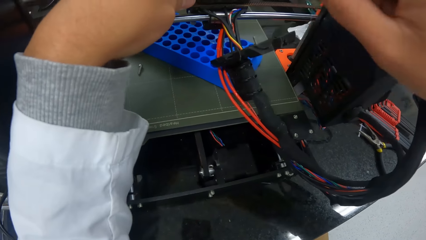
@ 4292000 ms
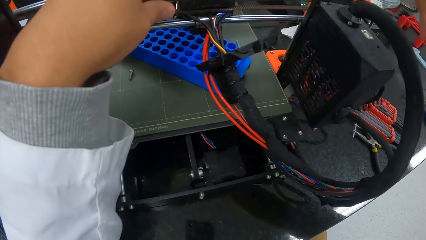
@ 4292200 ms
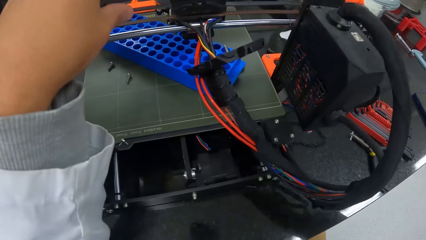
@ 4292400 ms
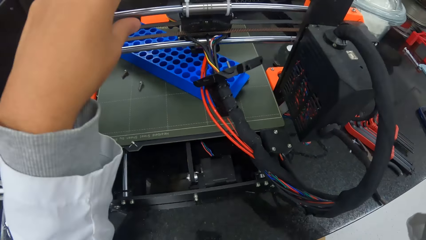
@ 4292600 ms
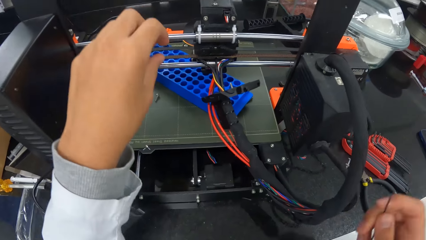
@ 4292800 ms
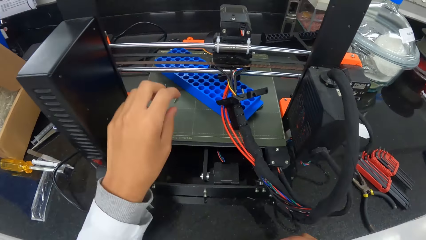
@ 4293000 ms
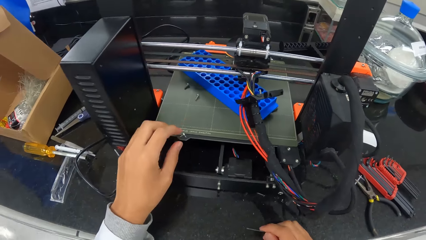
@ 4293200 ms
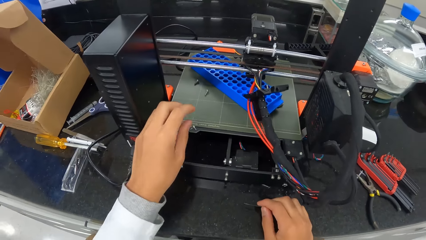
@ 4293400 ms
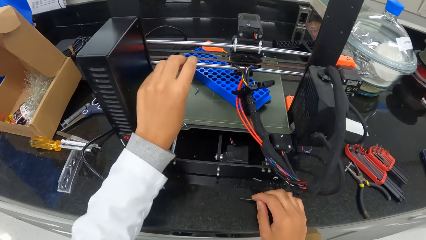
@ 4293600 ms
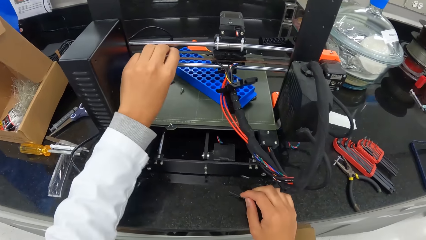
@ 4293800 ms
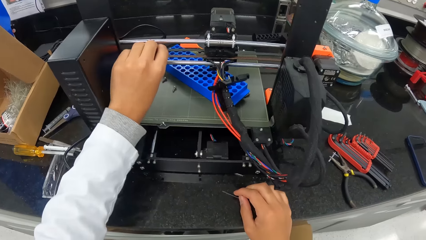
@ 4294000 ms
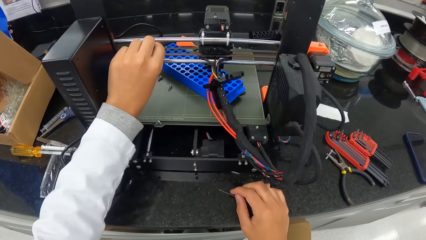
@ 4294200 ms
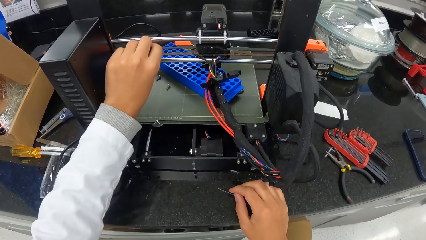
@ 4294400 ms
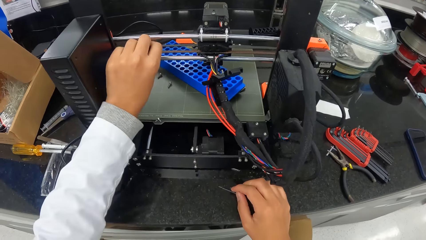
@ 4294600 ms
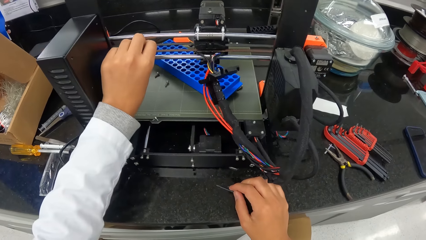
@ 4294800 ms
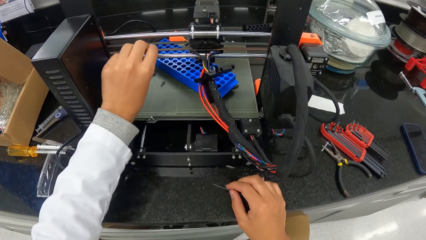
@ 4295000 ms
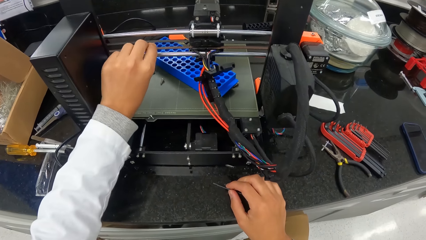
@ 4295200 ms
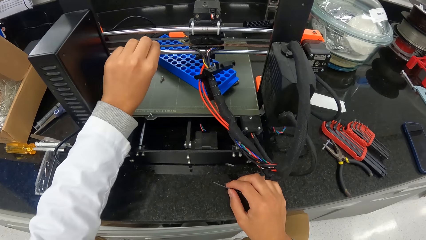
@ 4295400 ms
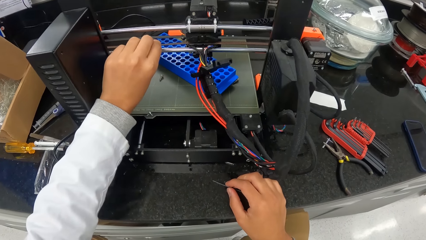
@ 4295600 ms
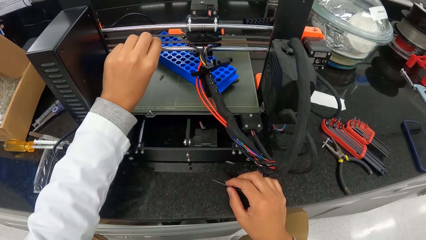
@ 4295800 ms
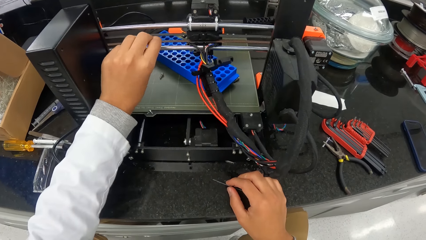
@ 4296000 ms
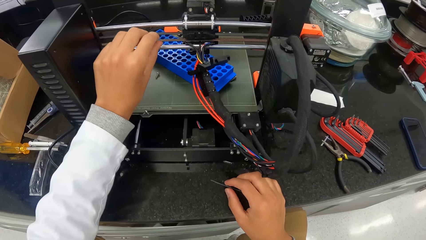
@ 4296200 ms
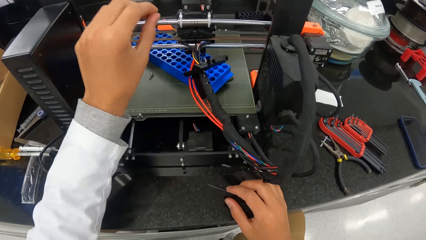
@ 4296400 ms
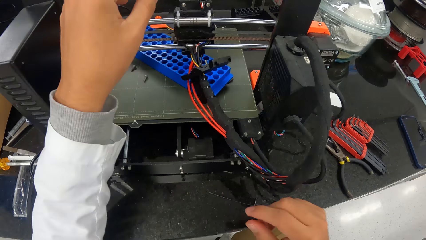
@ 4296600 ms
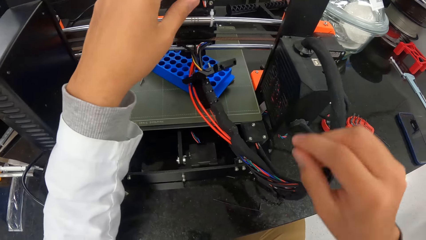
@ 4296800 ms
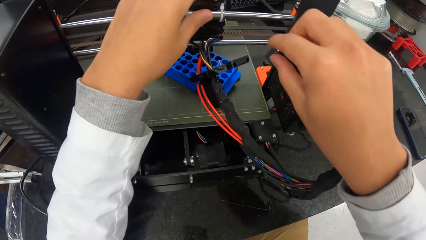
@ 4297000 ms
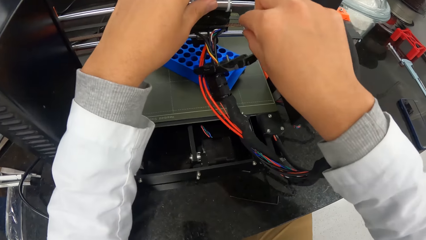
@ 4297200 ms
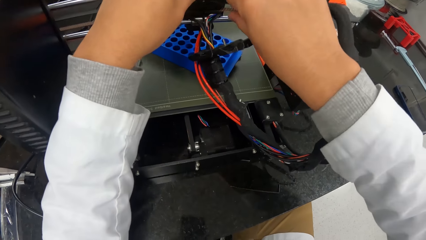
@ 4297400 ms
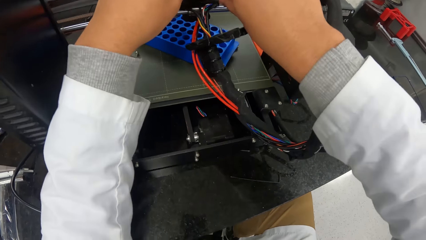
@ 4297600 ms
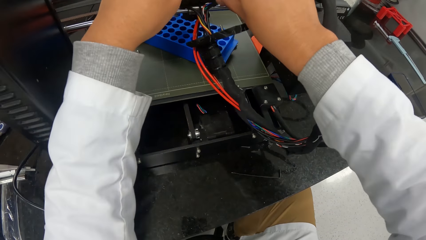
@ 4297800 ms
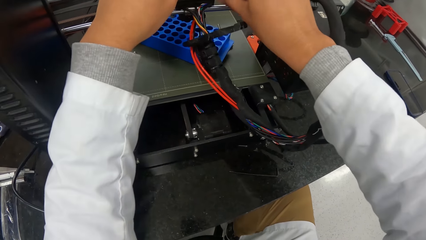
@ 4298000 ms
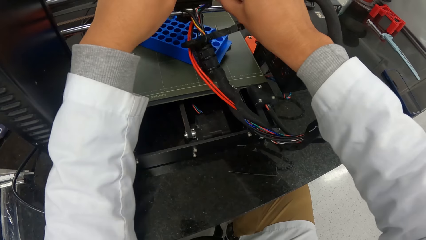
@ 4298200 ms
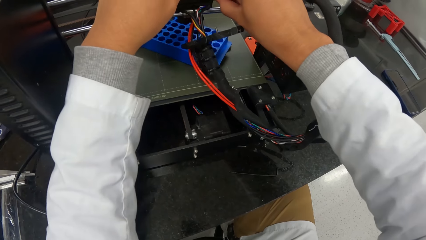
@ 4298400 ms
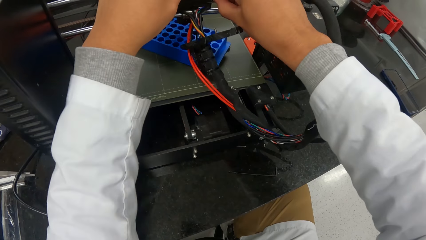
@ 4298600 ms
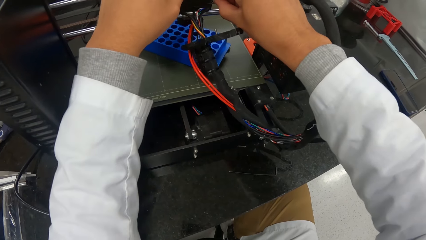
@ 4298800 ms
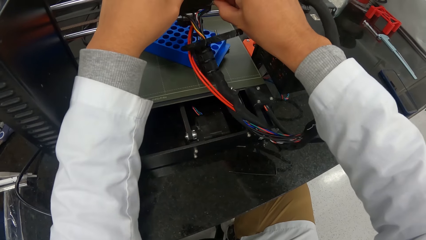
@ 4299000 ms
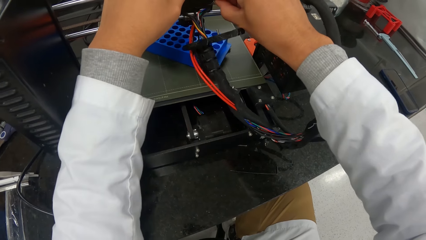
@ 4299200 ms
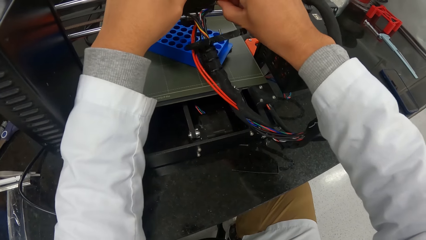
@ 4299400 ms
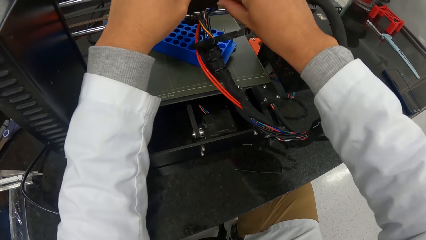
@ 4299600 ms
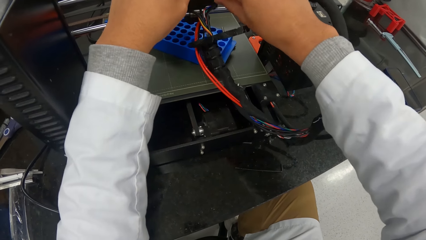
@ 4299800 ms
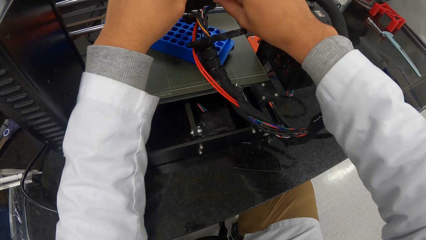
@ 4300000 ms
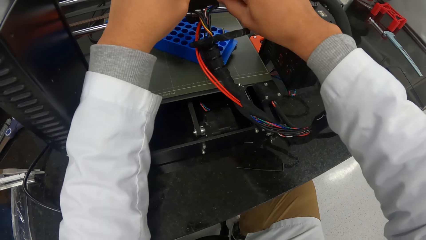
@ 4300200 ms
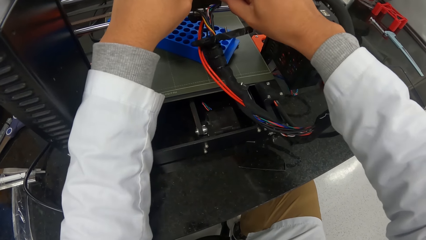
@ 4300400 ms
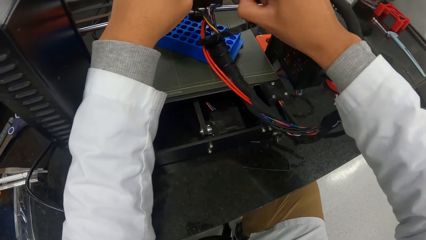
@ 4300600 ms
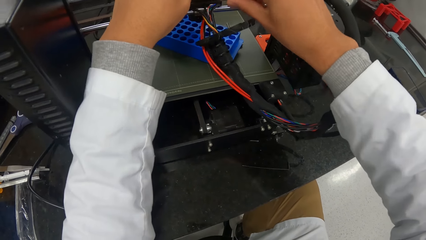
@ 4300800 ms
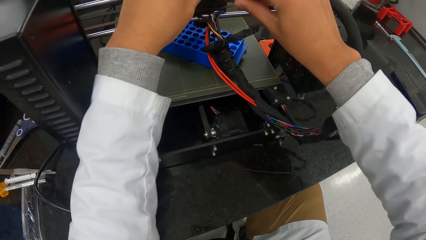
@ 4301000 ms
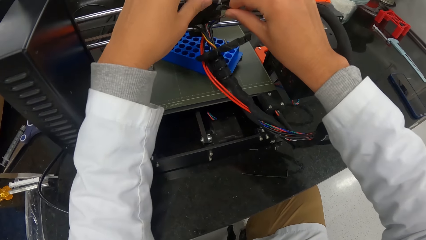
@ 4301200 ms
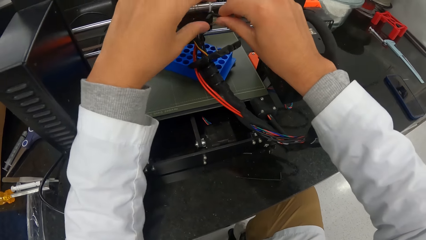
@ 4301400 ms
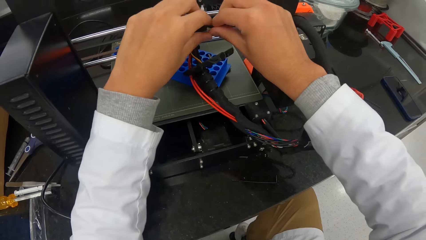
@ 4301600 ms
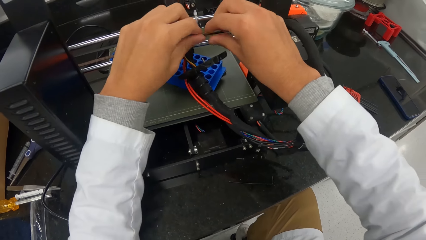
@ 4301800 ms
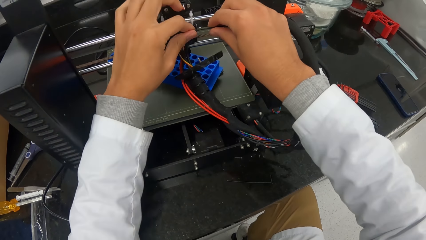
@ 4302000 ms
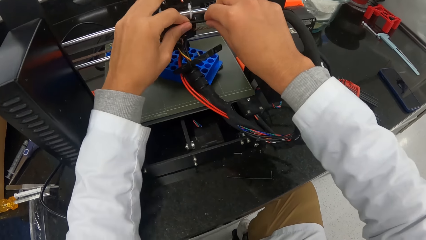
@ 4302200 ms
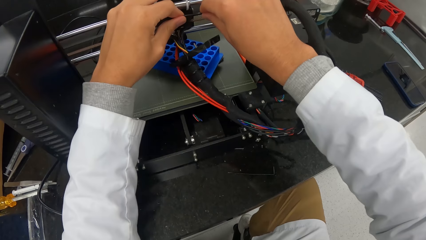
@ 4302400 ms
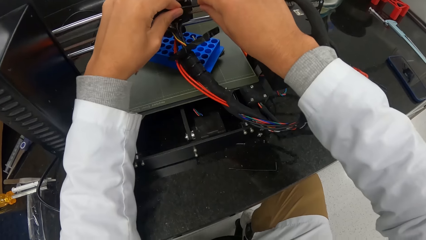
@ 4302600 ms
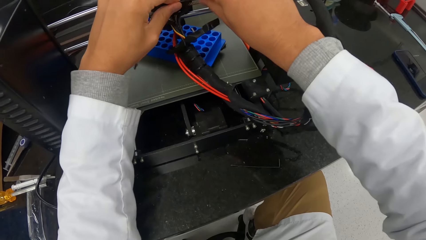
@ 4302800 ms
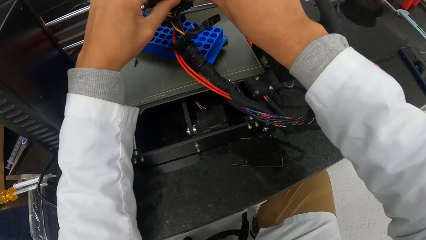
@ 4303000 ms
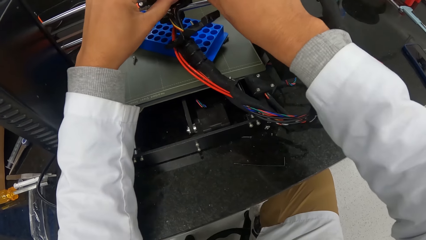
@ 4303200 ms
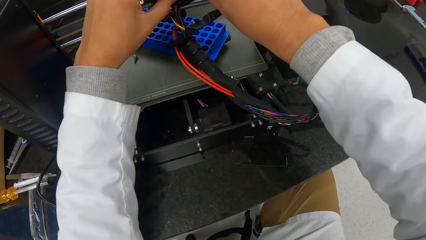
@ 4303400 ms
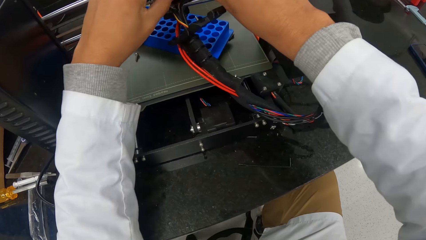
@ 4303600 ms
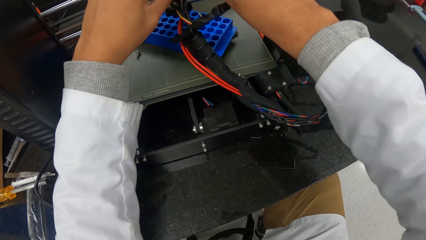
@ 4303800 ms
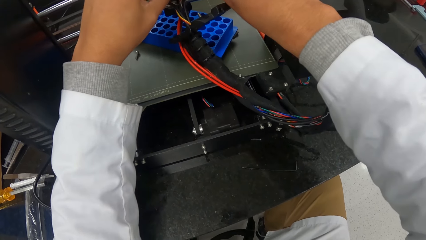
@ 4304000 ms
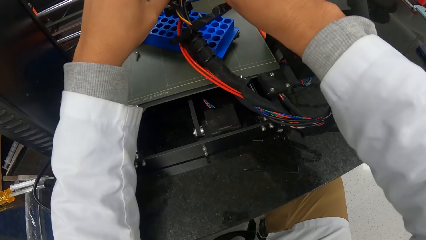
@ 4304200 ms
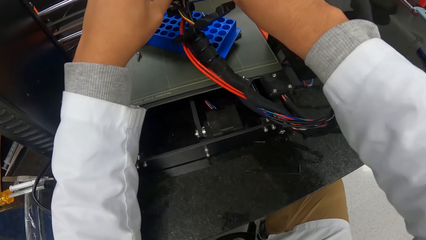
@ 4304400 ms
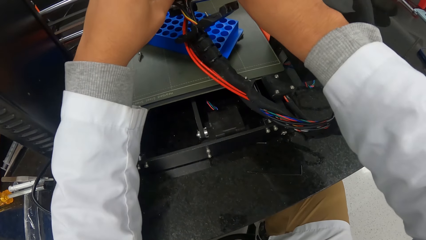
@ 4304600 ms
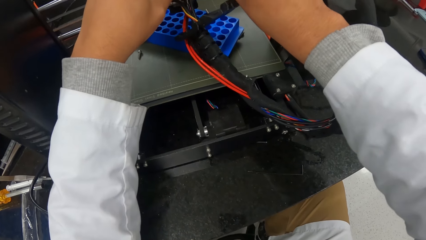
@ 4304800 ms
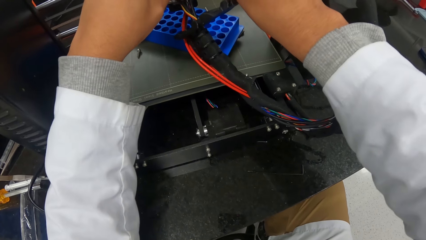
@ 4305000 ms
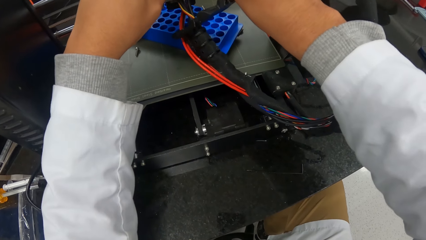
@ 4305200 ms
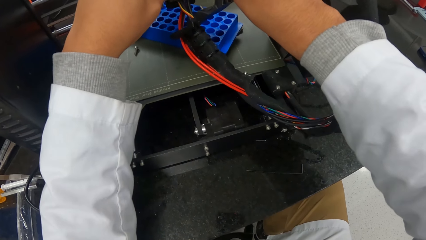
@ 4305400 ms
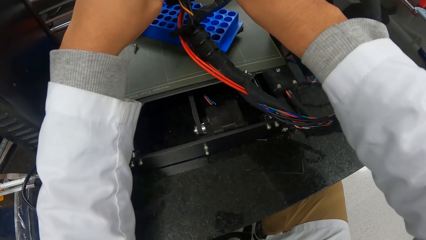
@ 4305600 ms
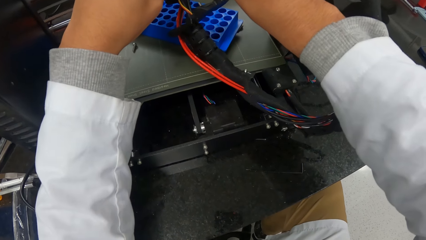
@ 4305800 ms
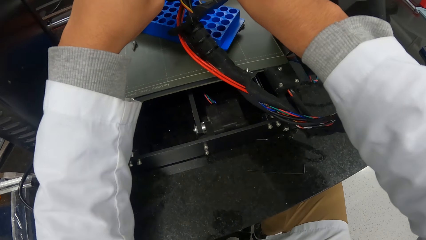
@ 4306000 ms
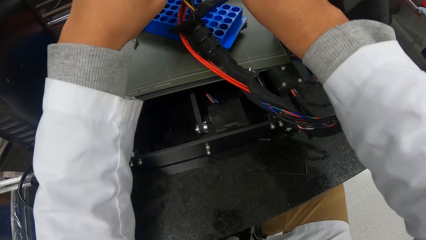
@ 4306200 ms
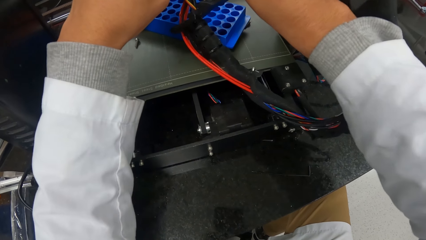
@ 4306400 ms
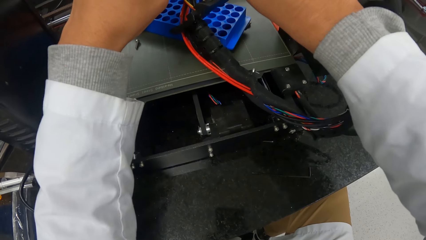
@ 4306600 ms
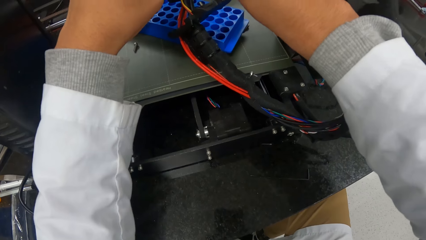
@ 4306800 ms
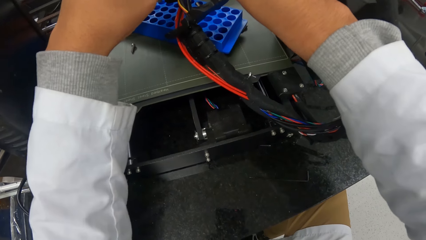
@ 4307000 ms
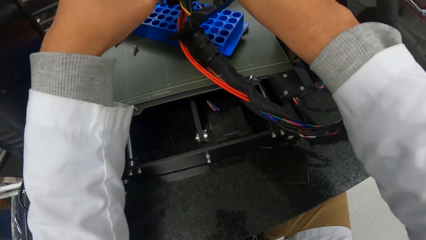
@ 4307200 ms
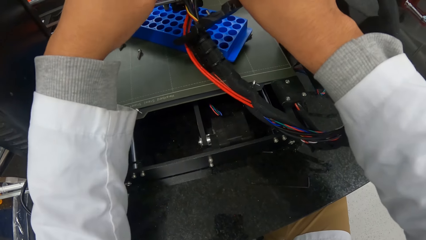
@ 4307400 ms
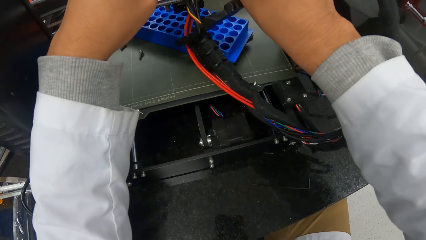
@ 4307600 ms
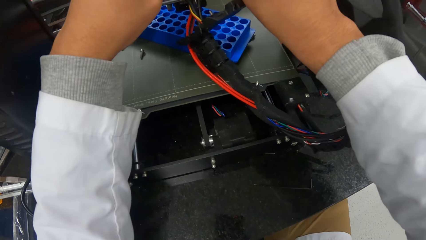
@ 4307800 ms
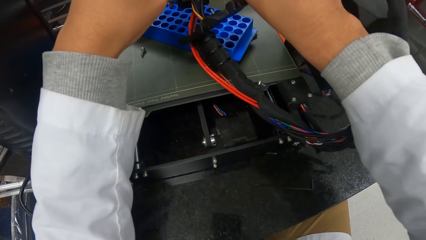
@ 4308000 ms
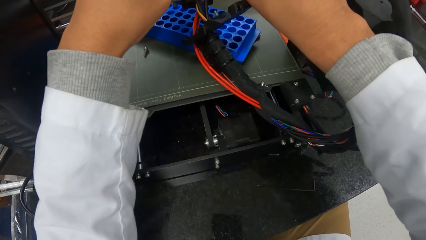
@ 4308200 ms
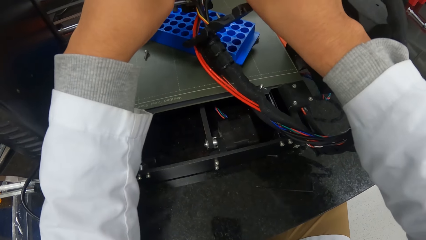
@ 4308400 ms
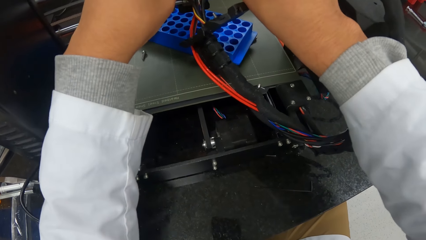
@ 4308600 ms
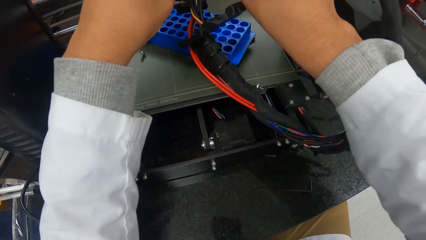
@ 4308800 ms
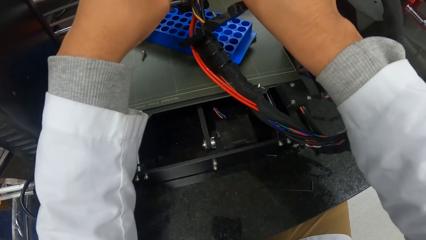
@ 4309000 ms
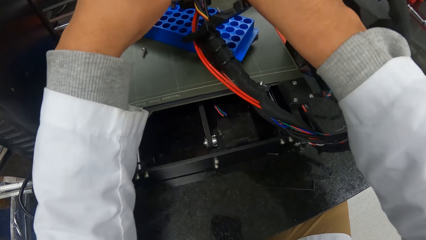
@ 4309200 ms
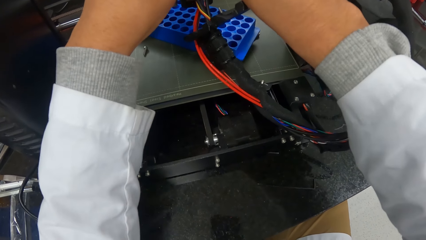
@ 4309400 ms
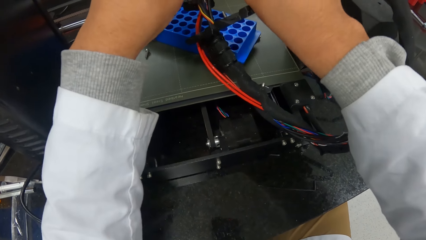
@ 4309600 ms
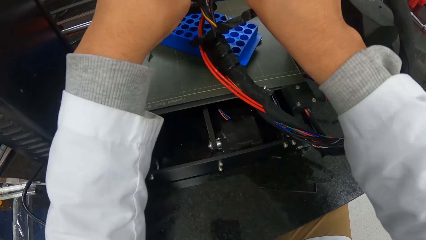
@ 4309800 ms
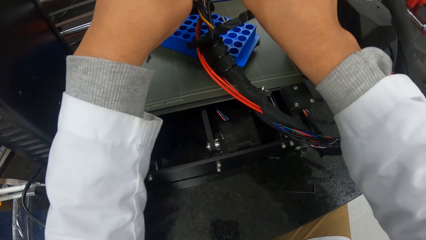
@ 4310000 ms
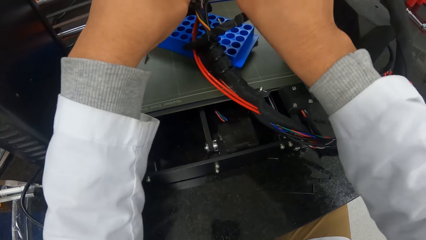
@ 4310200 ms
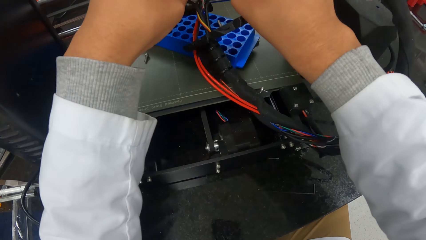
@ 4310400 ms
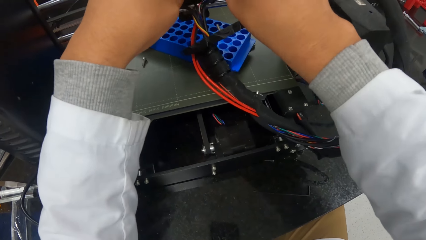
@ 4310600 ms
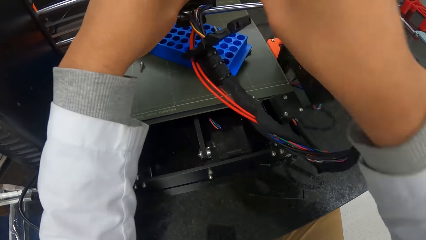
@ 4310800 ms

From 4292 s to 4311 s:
The camera wearer touches the belt attached to the turbofan with his left hand. He keys the belt to the turbofan with his right hand.
